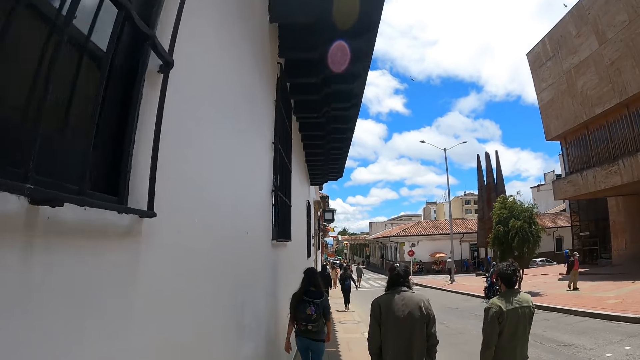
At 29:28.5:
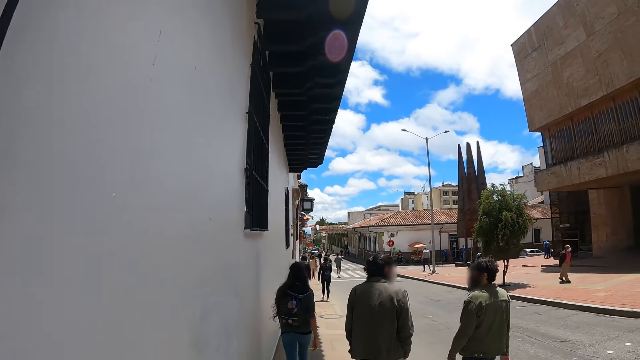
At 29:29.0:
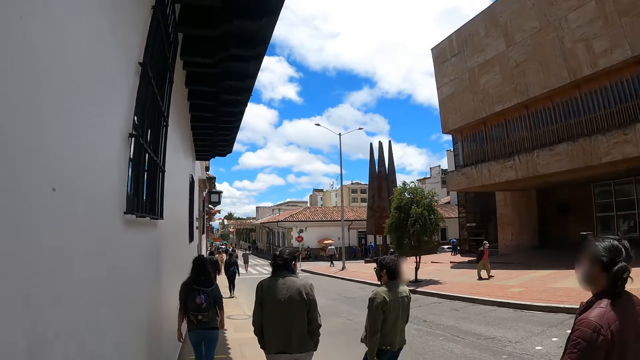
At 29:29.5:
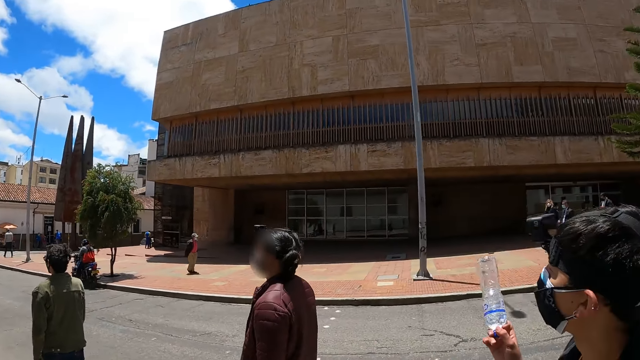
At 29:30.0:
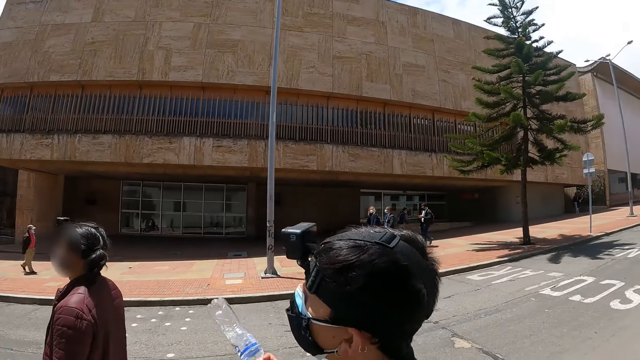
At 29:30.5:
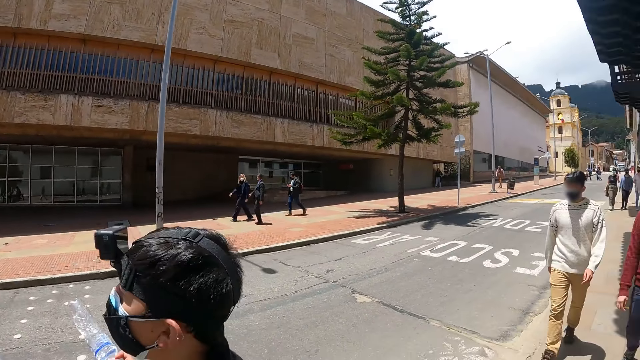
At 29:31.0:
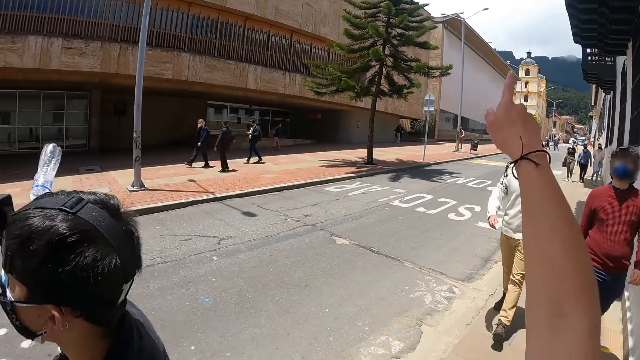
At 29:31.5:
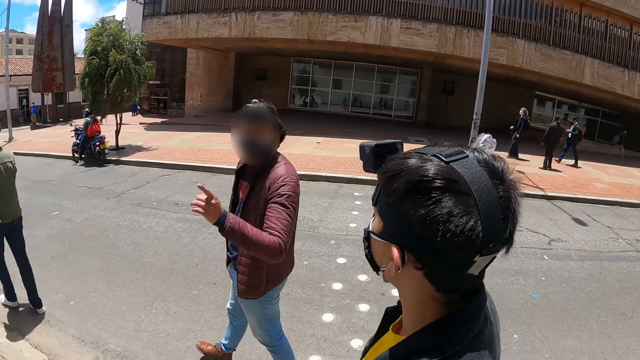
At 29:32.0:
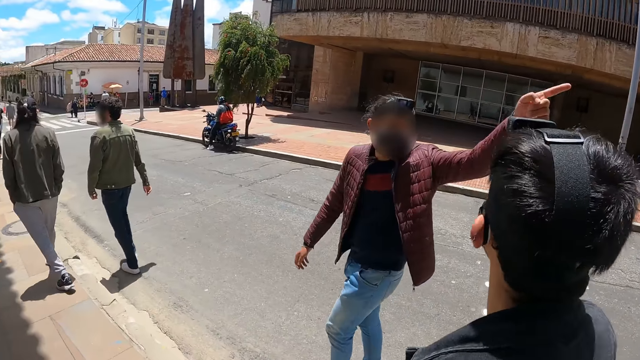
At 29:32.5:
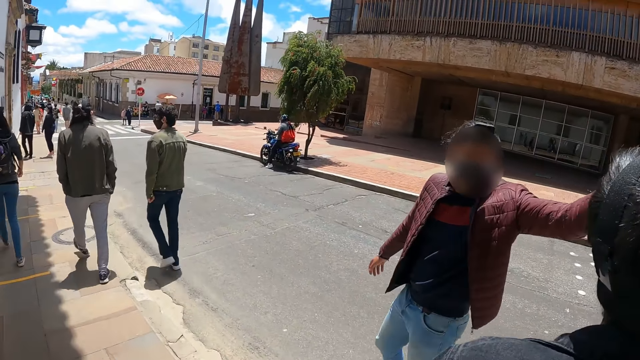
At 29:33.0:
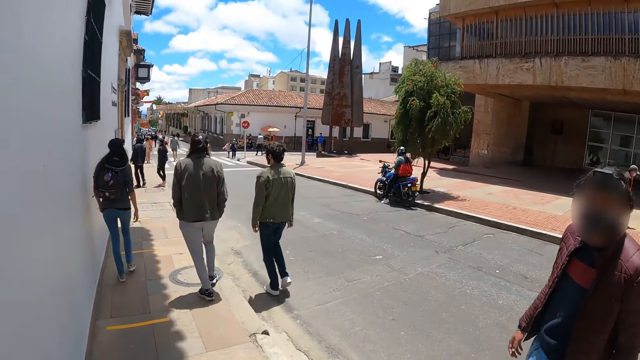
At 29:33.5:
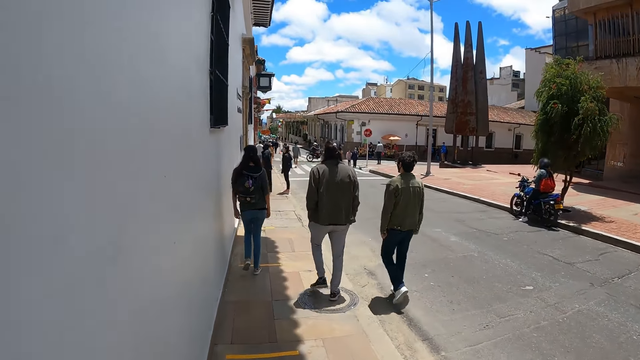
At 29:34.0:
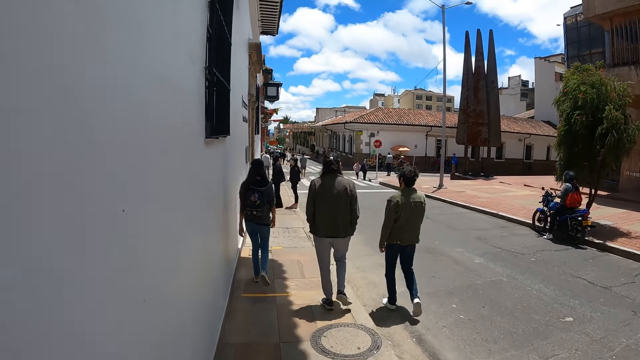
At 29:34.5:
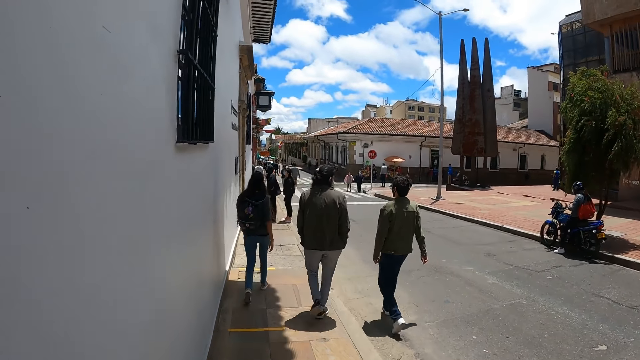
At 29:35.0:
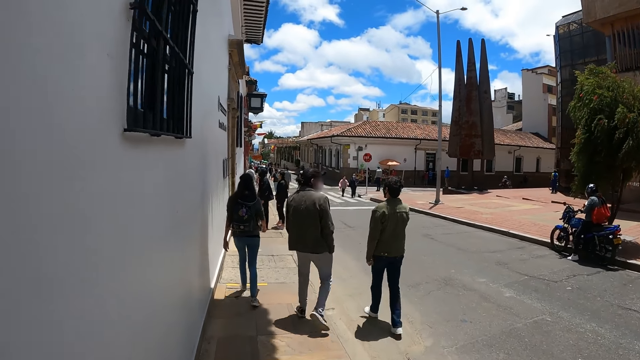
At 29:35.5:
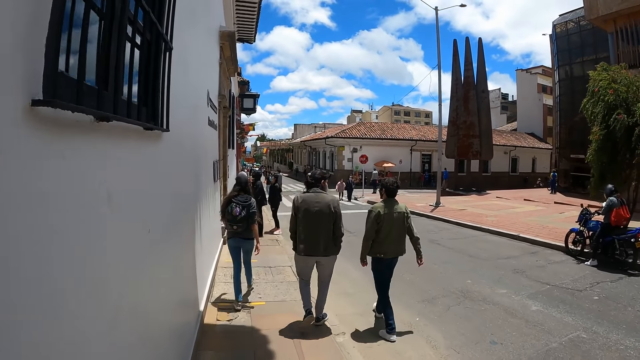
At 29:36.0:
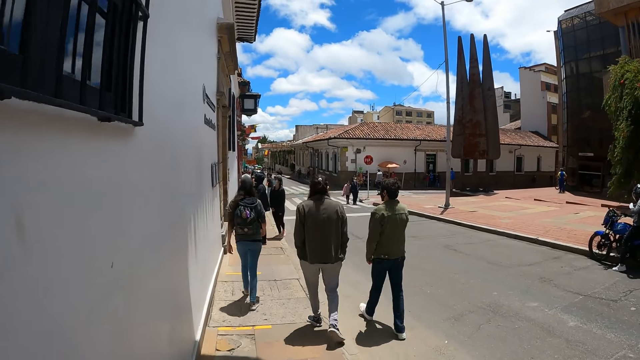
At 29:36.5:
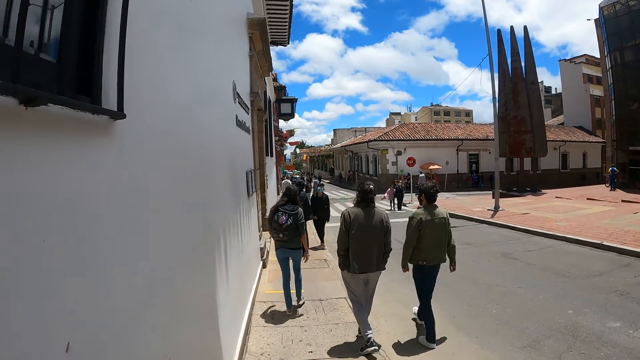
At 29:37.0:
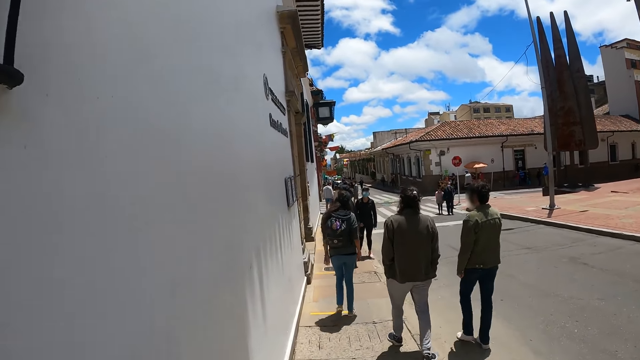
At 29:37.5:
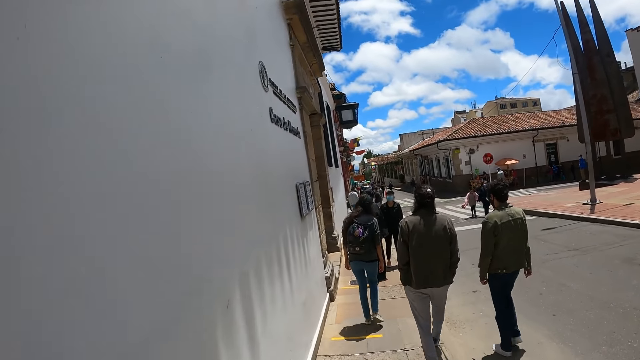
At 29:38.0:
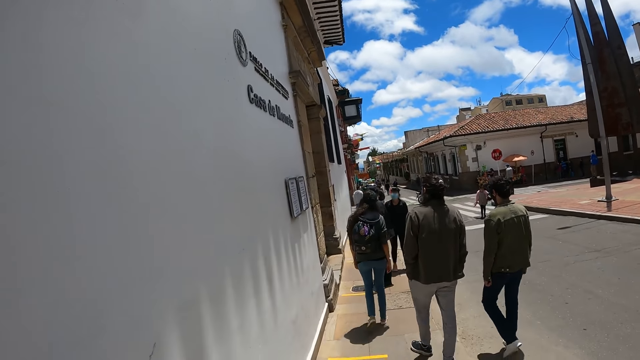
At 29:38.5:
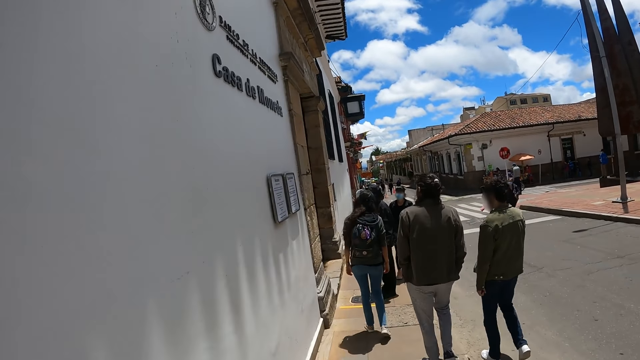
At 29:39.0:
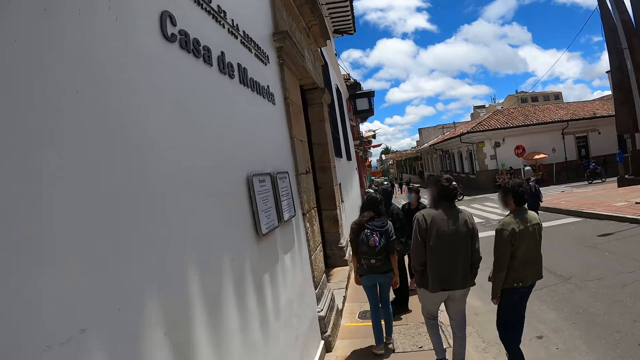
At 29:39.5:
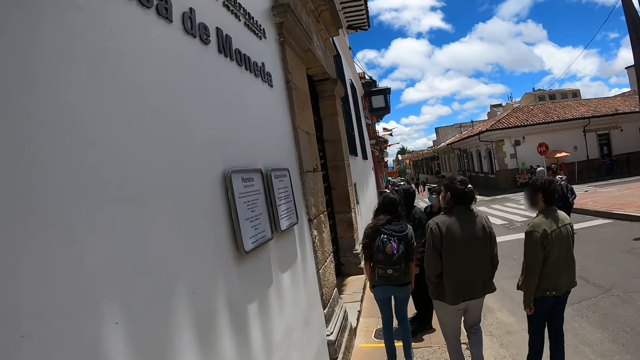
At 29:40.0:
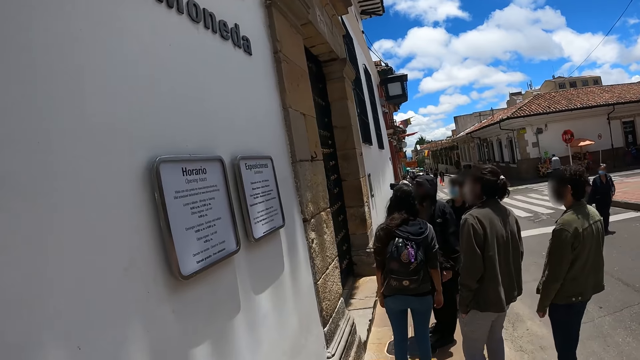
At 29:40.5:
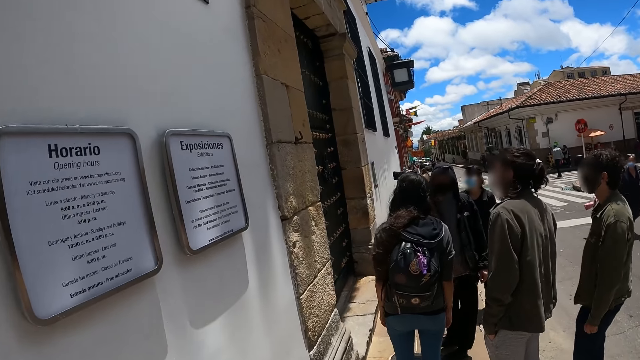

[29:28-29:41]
The camera wearer looks around. He points with his right hand. He walks along the pavement.

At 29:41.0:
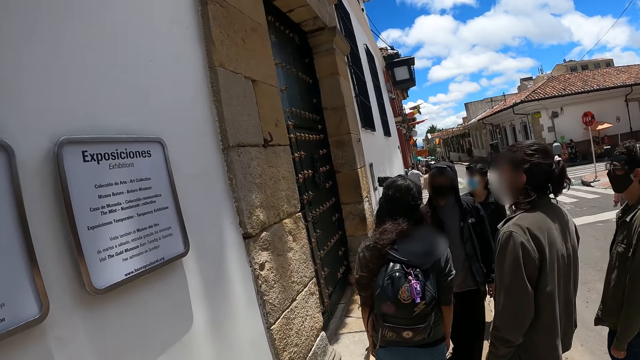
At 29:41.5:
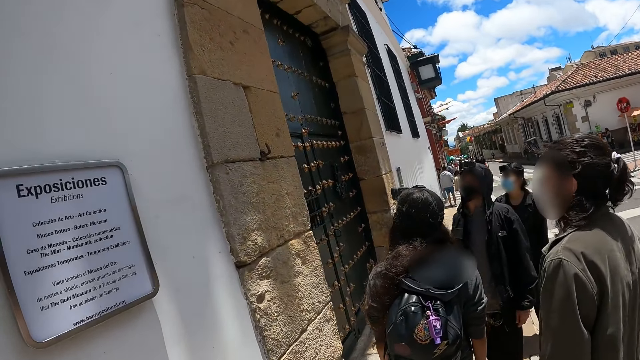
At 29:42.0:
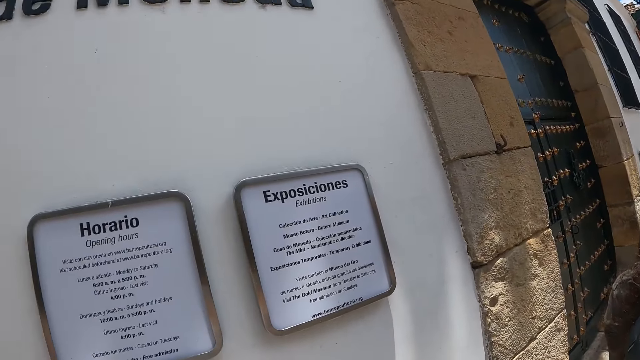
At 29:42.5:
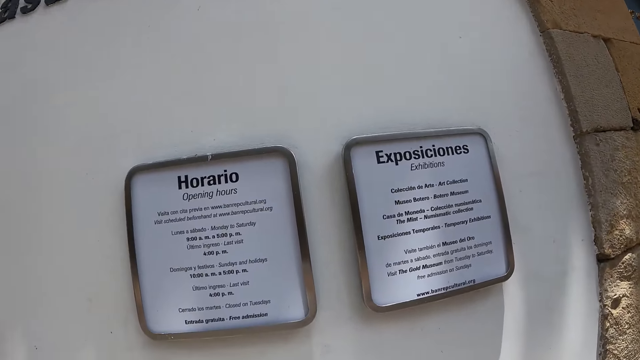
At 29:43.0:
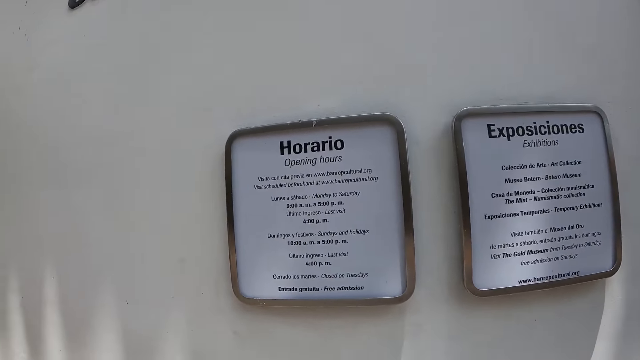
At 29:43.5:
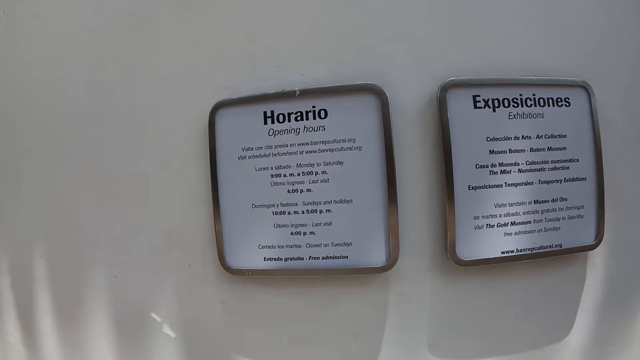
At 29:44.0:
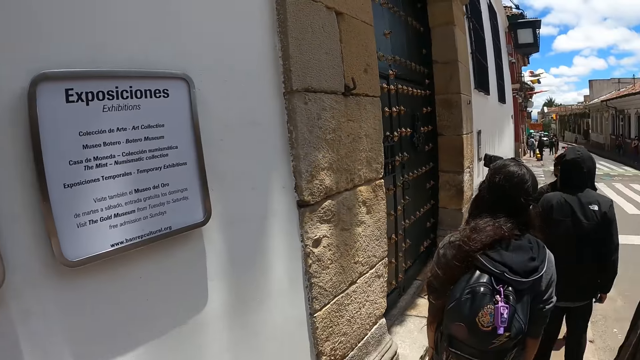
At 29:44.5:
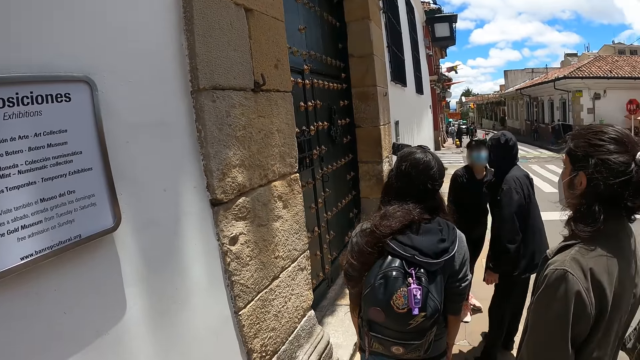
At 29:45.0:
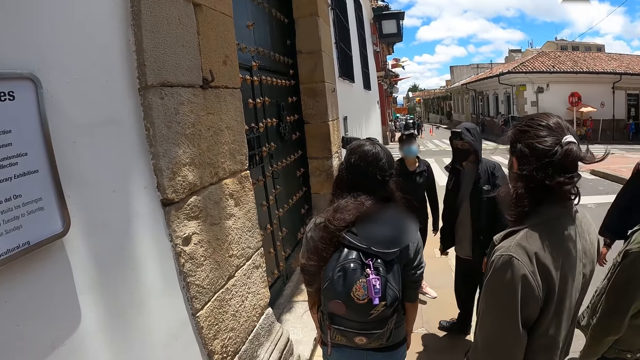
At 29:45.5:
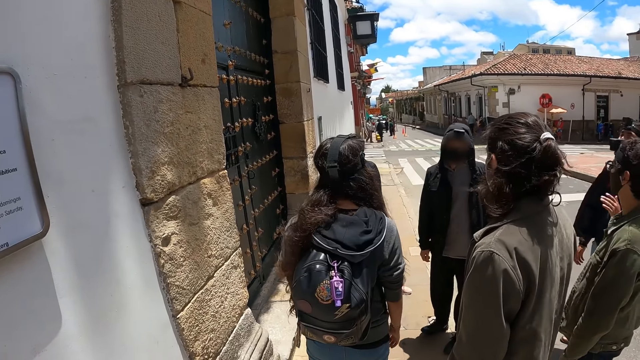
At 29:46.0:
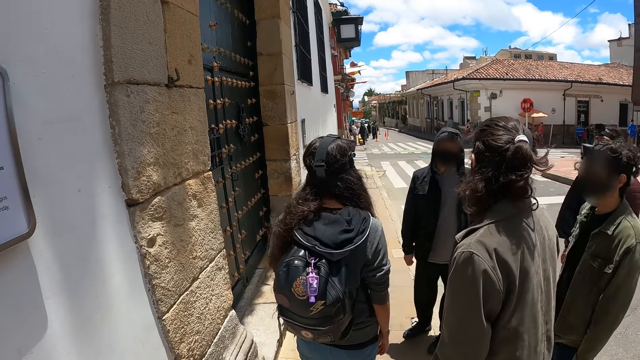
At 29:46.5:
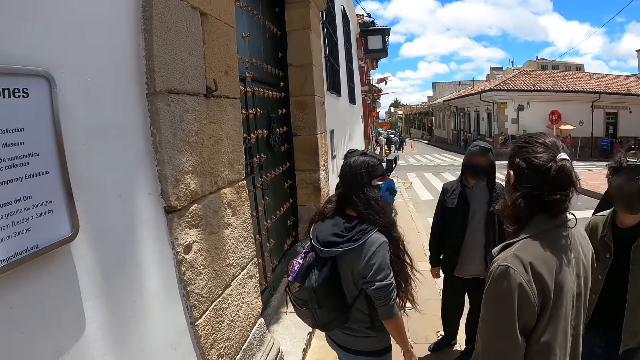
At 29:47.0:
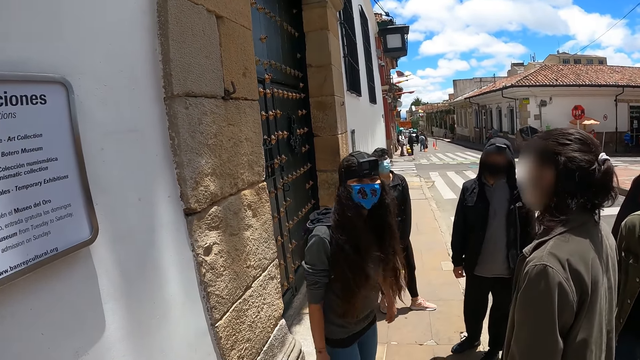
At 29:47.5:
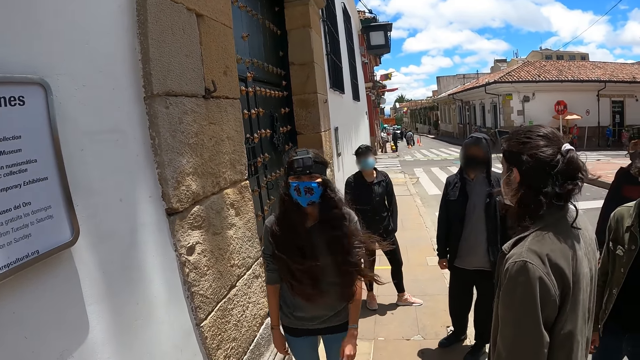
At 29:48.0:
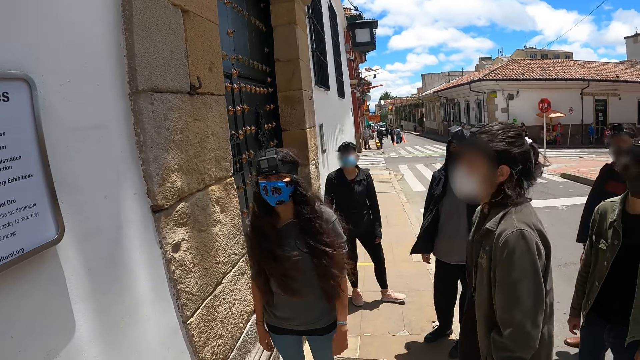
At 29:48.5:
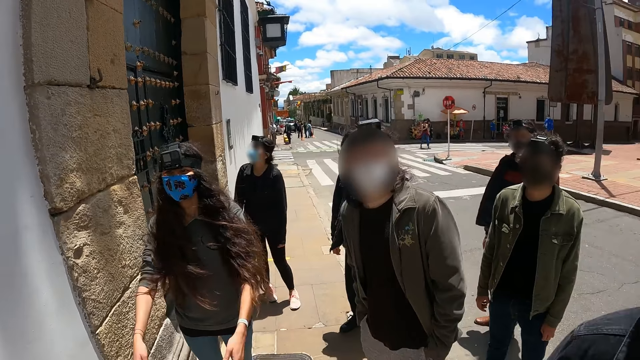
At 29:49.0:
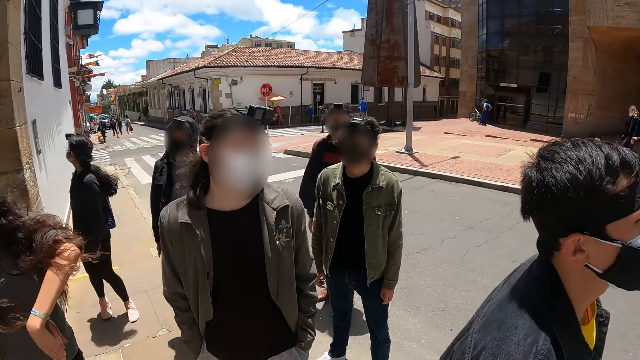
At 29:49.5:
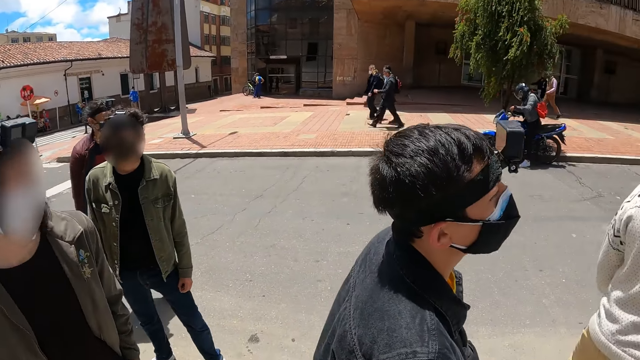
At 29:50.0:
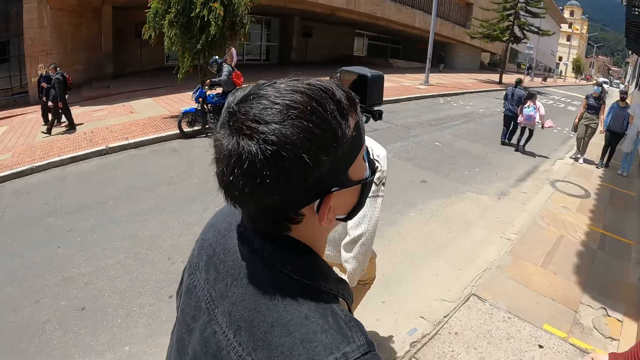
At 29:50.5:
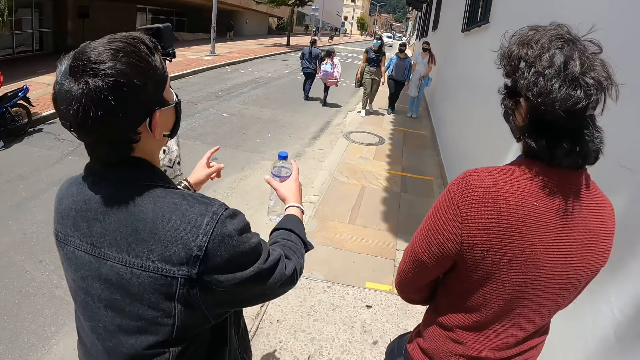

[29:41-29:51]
The camera wearer looks around the building. They look at the writing on the wall.
